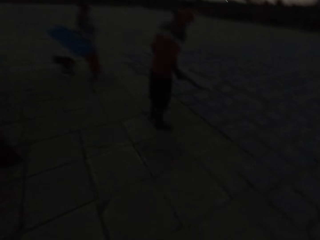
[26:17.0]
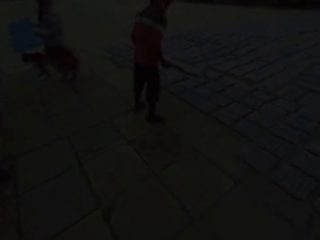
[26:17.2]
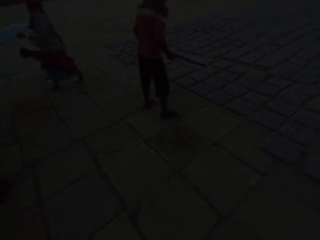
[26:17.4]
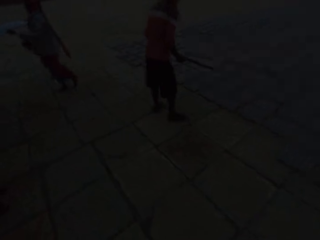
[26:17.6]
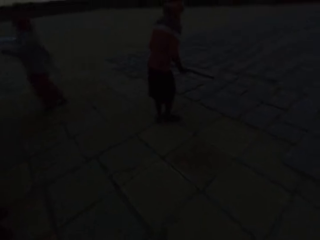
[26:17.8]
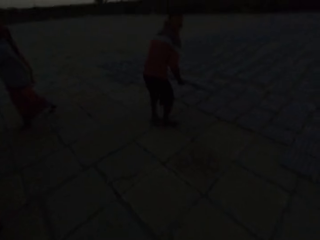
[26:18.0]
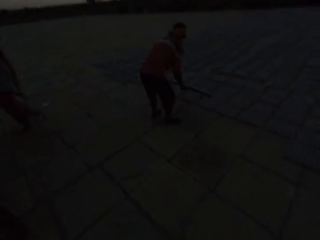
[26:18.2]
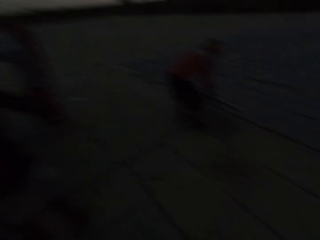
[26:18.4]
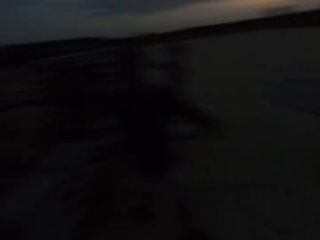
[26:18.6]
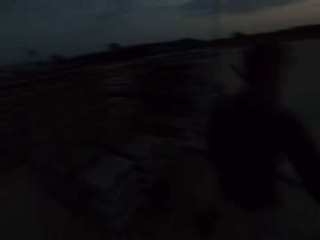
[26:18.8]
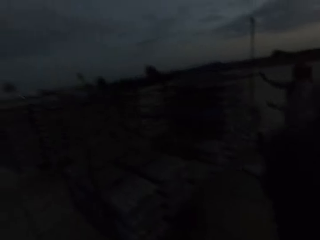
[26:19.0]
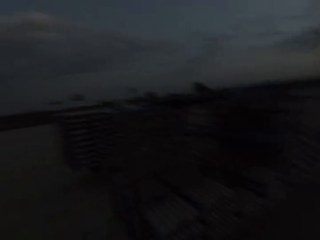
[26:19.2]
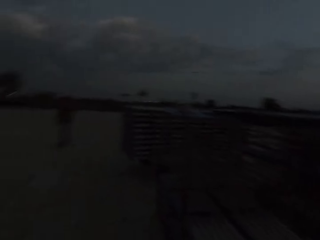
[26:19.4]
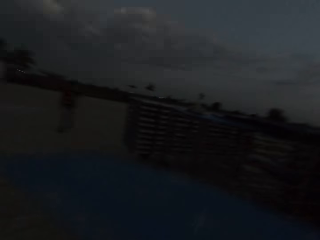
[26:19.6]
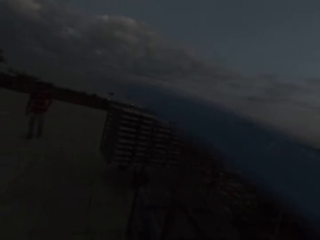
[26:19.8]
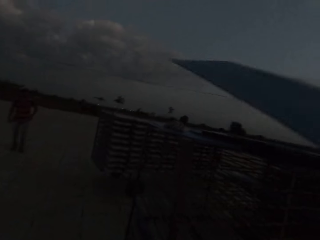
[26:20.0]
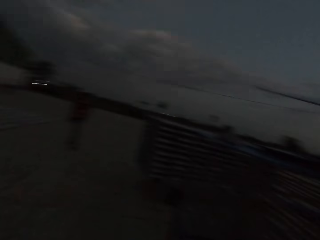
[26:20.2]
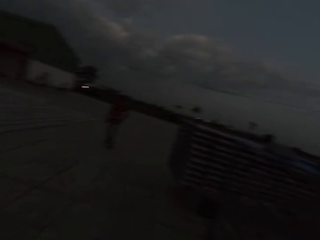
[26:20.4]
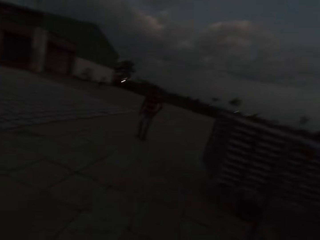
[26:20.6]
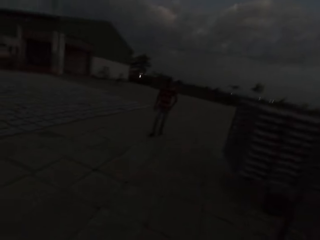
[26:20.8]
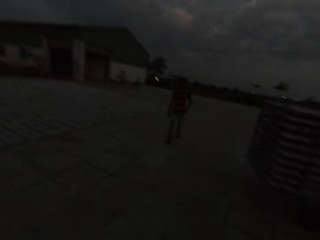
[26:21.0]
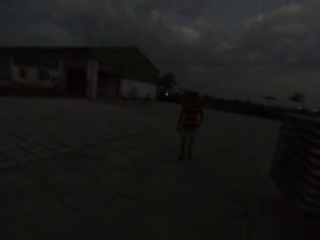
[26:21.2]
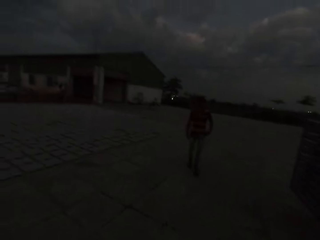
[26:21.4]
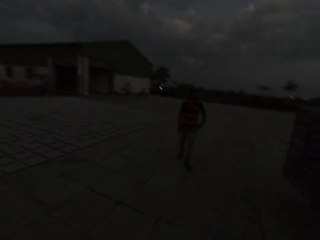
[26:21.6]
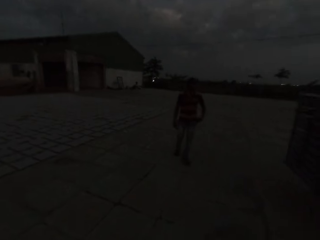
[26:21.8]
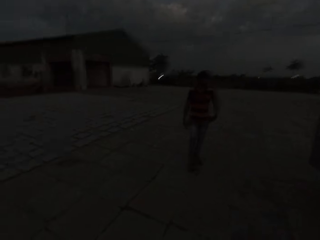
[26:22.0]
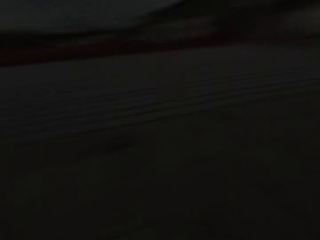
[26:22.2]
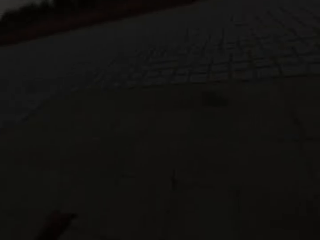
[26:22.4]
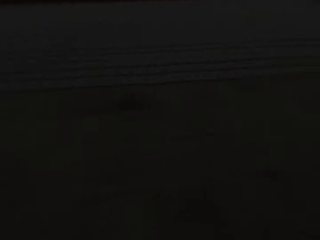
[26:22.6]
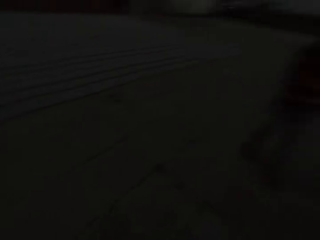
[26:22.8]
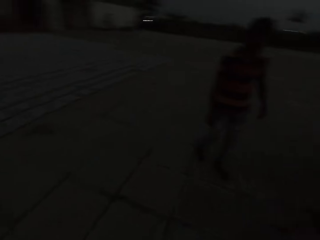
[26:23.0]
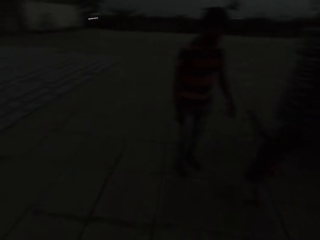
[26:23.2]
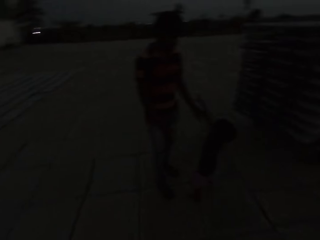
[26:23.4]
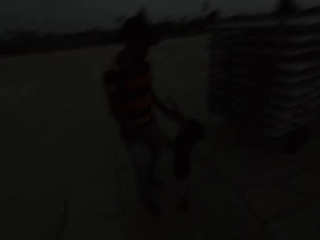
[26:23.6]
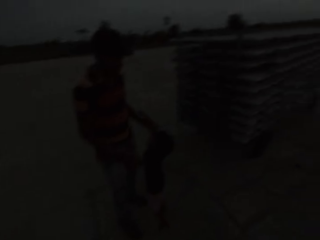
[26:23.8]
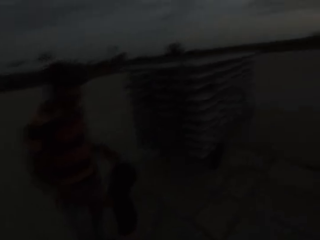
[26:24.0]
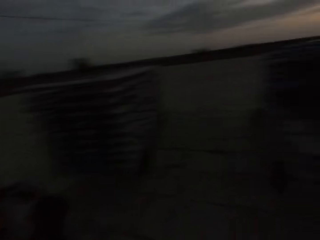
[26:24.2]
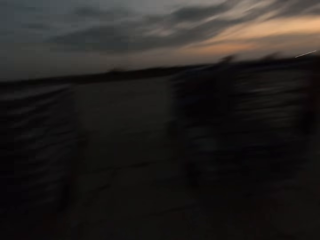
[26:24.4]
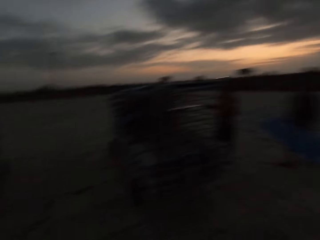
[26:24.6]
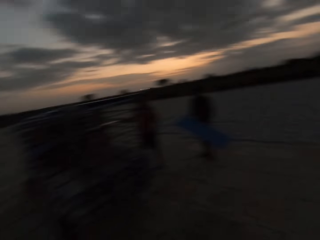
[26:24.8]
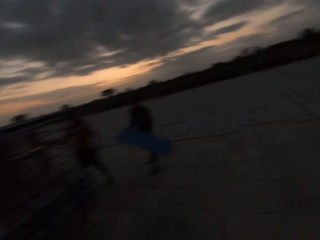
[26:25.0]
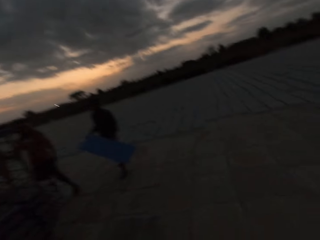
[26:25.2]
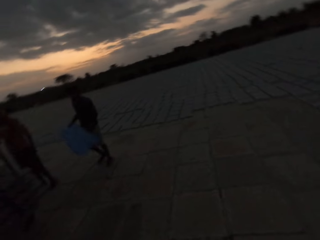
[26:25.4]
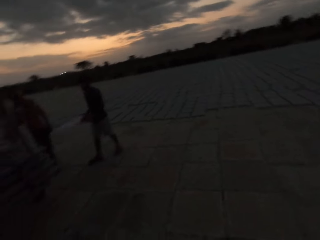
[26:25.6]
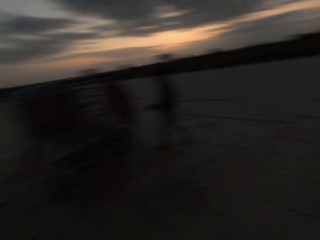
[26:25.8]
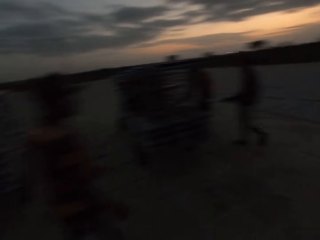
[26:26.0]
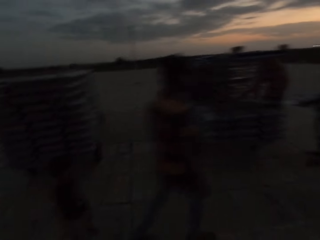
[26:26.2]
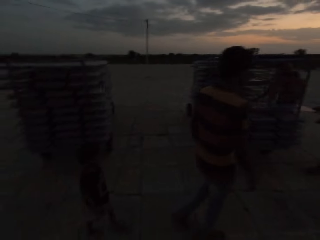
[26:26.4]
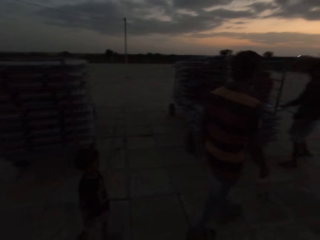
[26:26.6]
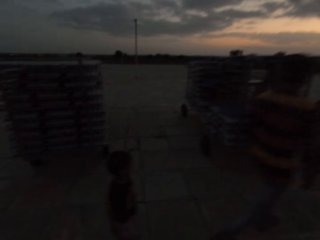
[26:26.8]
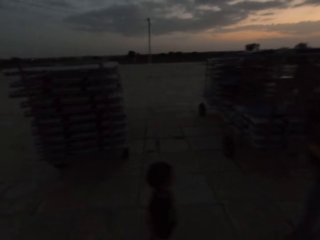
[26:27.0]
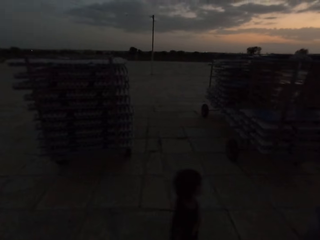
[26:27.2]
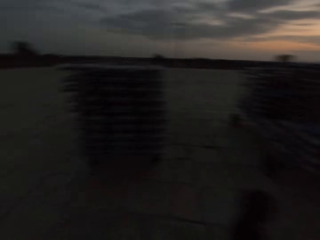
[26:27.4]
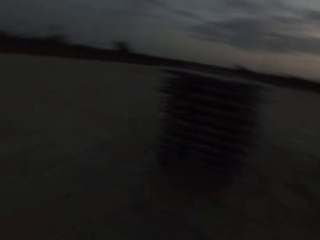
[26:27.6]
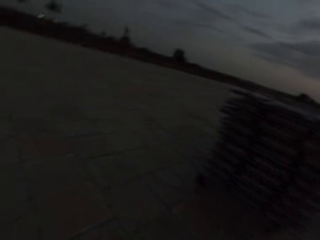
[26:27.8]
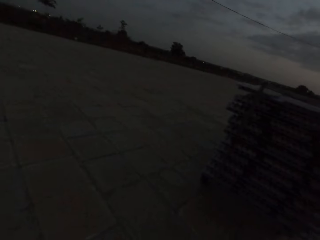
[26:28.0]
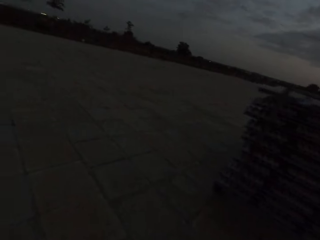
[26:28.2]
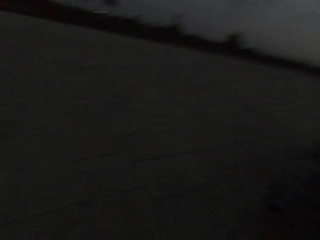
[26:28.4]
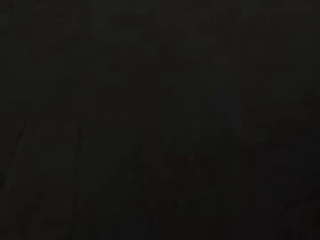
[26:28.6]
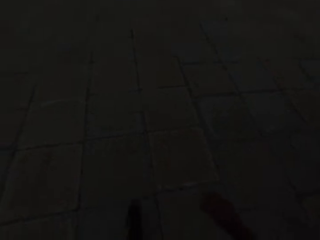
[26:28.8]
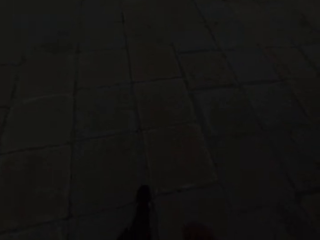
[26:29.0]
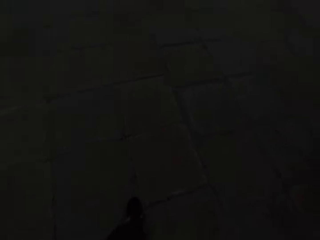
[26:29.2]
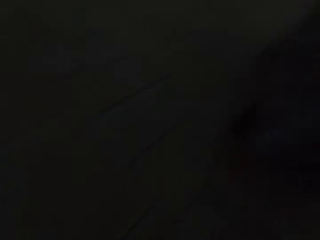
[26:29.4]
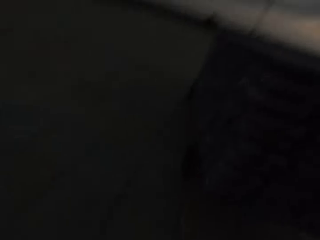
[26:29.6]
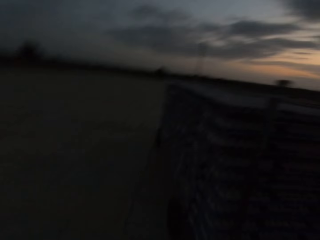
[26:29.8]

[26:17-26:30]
The camera wearer places the tray on the rack with his right hand. A man approaches the camera wearer. The camera wearer converses with the man. Another man holds the tray with his hands. The first man walks past the camera wearer.

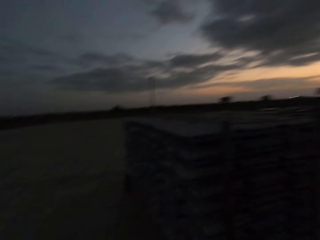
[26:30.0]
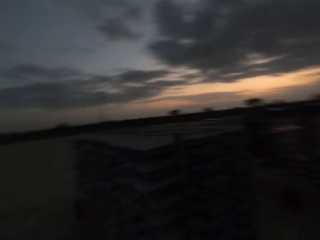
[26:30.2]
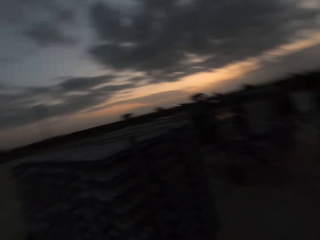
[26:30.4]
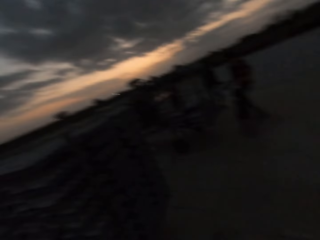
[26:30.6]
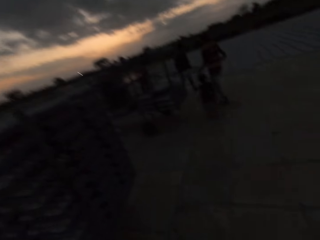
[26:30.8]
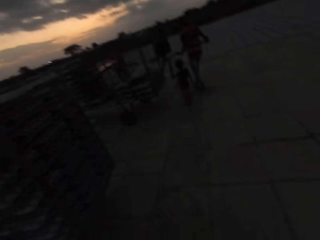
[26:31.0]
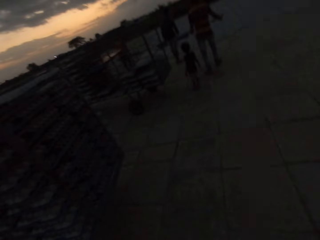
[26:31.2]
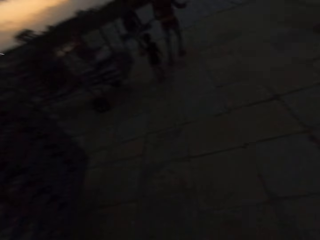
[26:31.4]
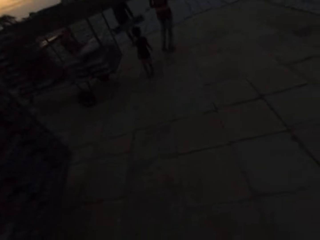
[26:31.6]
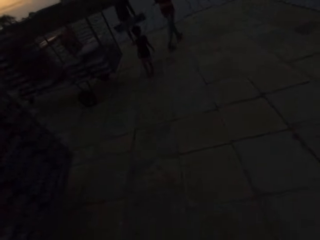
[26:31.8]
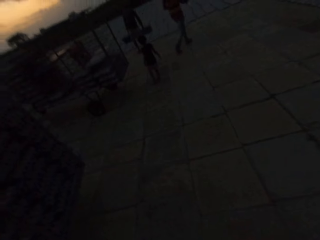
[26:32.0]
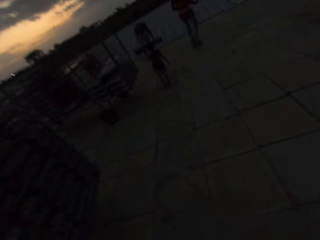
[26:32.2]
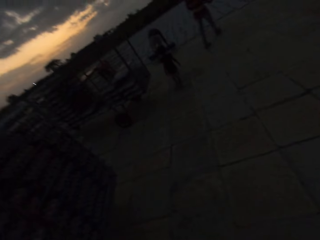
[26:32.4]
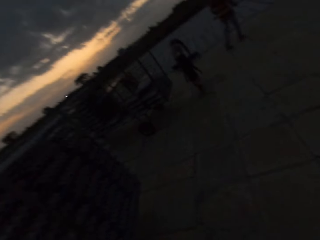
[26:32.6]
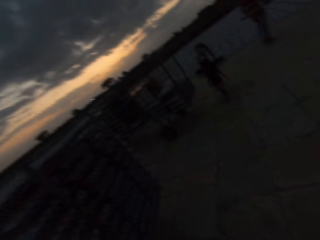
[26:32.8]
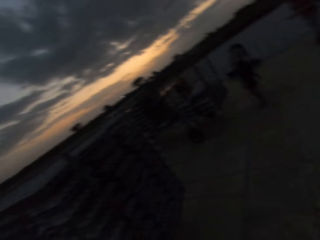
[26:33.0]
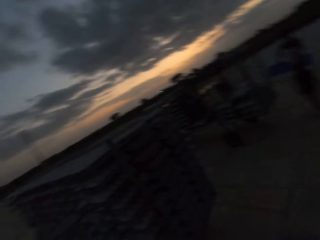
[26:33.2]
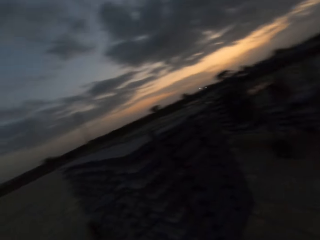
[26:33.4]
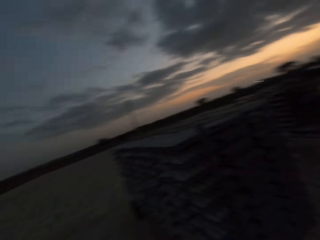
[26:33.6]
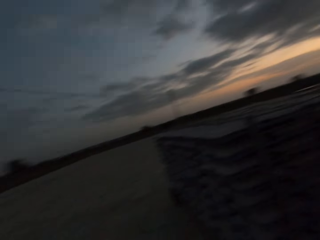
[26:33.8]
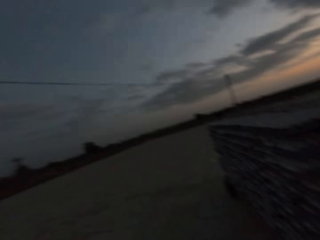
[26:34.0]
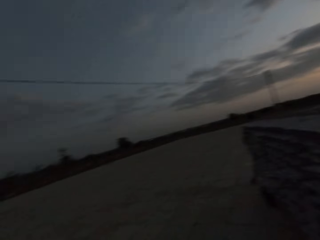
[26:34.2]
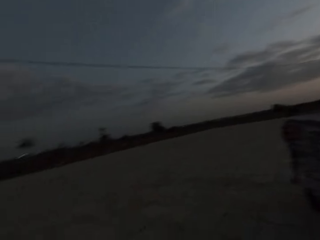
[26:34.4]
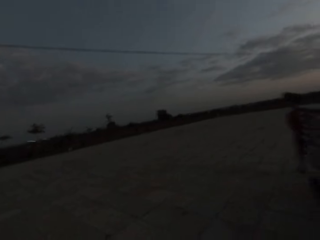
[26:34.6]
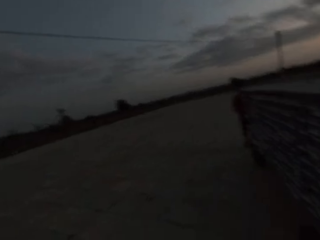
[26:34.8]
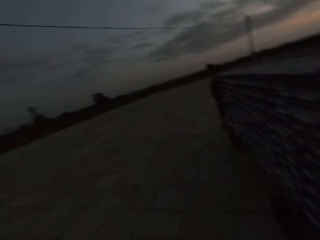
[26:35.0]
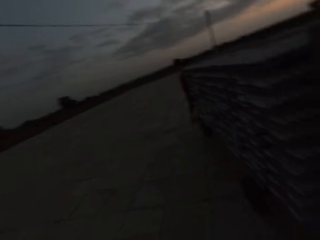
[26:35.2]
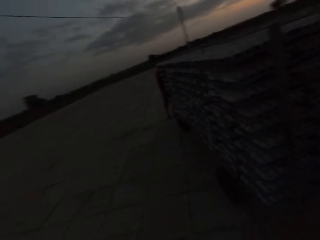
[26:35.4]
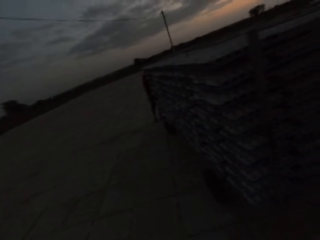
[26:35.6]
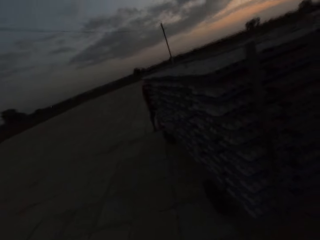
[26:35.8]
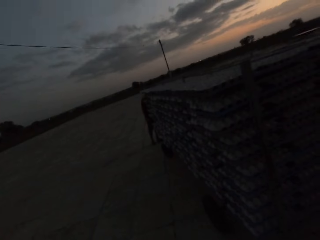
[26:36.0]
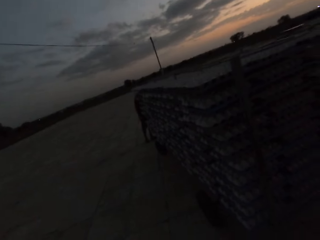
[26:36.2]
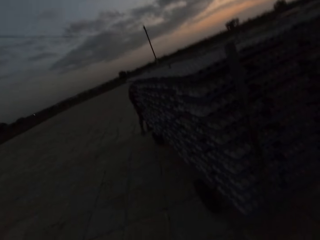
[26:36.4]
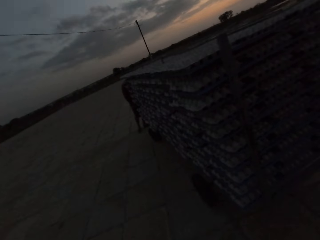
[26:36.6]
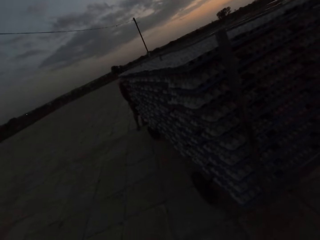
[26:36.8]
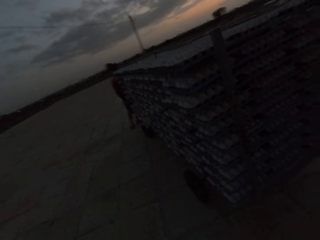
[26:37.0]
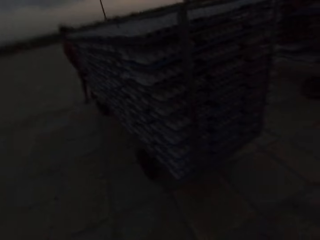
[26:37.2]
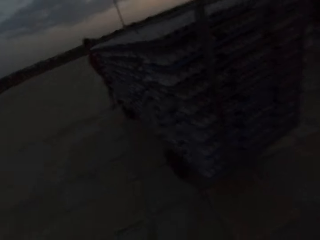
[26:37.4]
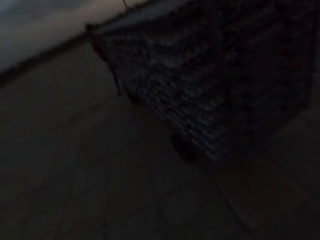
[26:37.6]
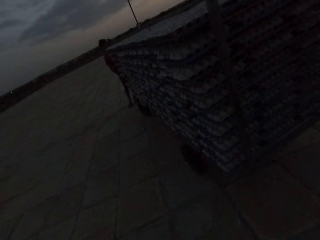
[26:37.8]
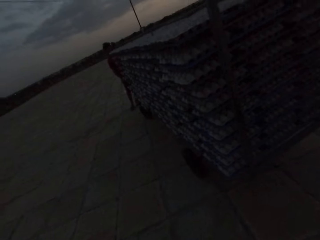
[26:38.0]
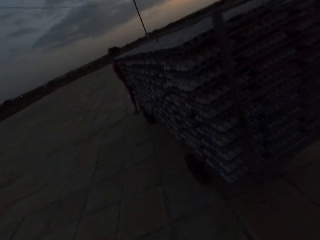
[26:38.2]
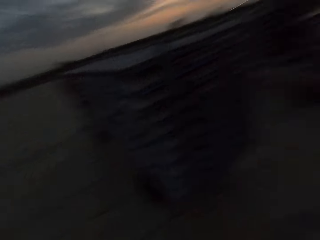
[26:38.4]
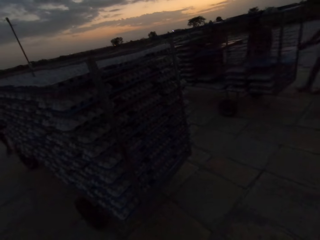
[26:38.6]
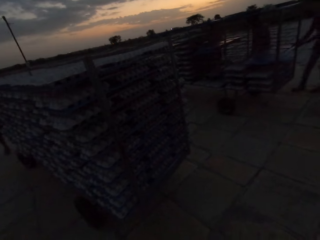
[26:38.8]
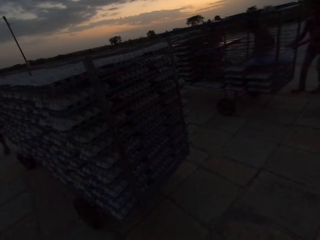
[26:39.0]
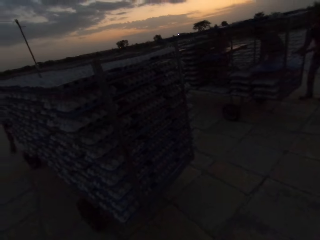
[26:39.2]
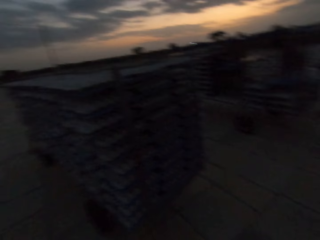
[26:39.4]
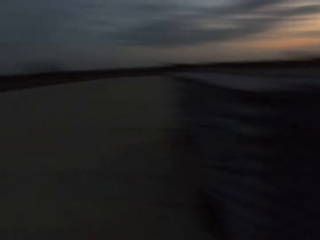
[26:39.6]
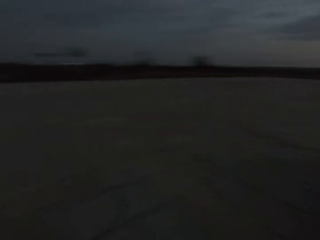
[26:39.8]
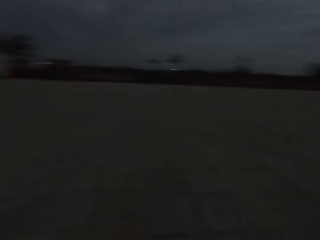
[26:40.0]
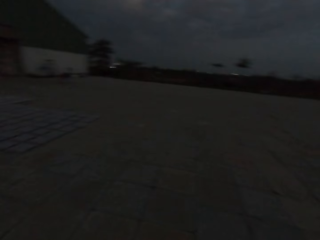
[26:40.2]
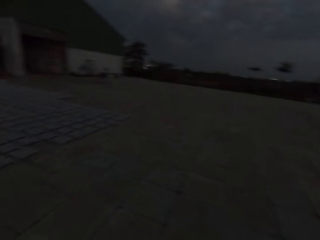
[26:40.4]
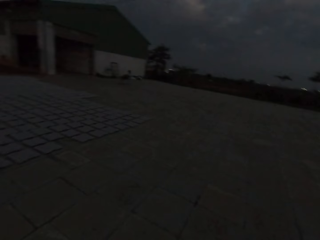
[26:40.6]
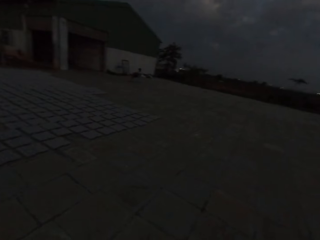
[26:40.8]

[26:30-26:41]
The camera wearer converses with the man.
